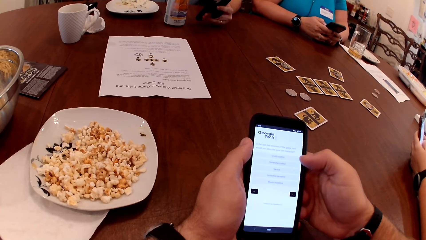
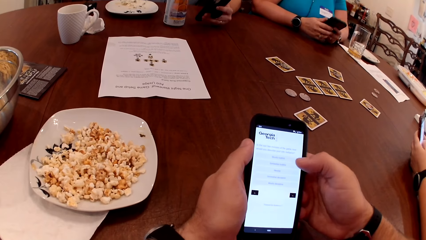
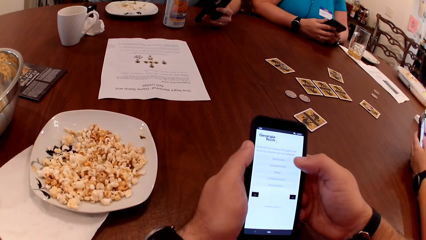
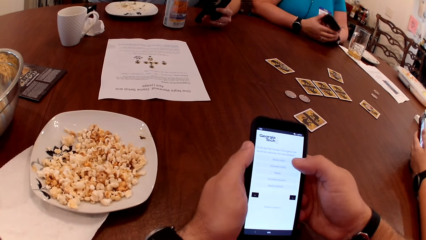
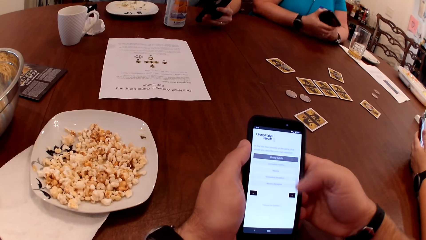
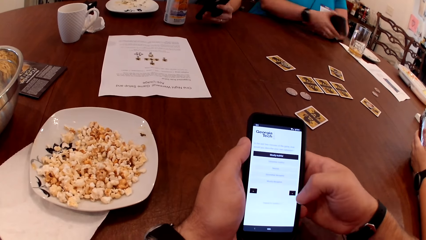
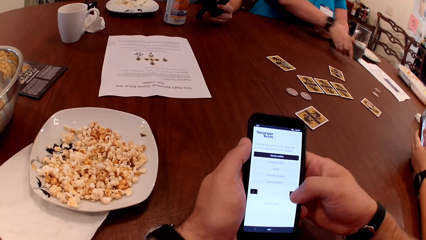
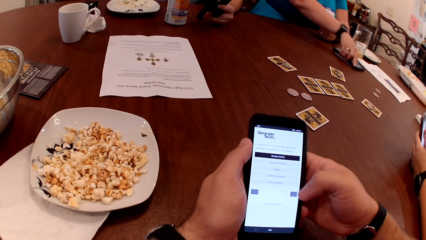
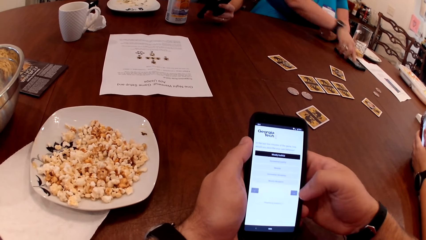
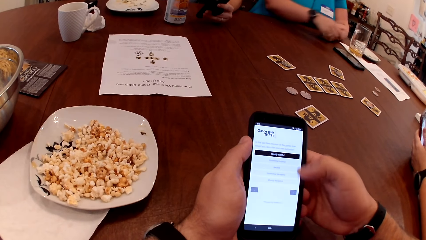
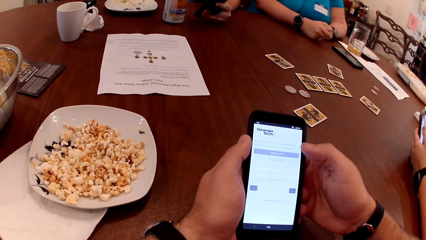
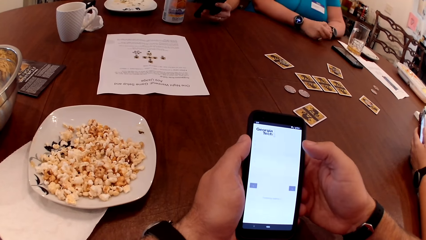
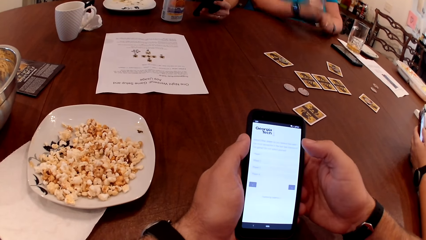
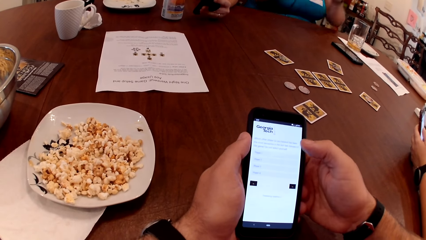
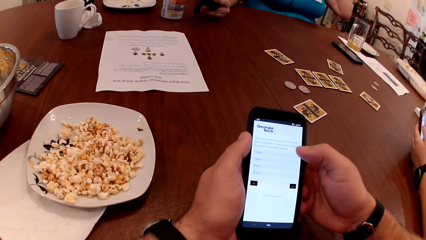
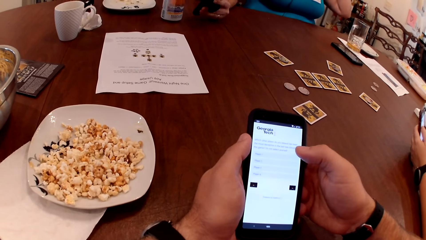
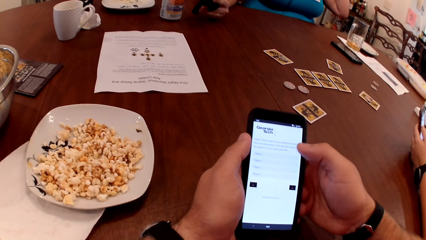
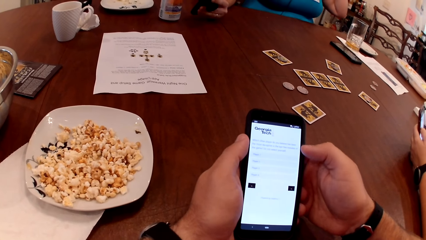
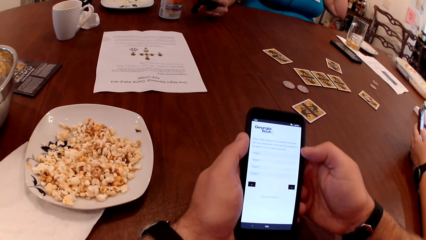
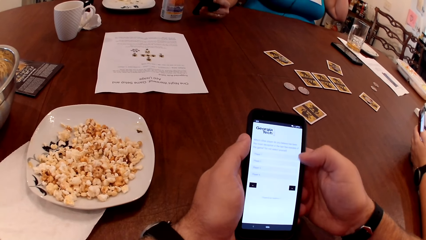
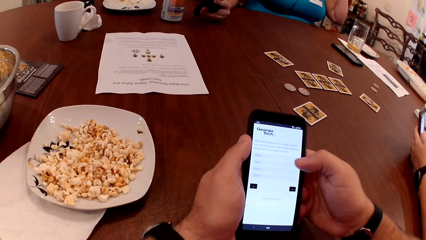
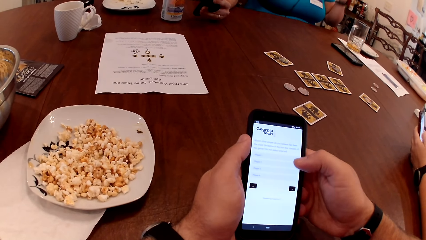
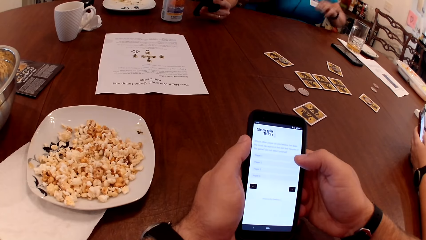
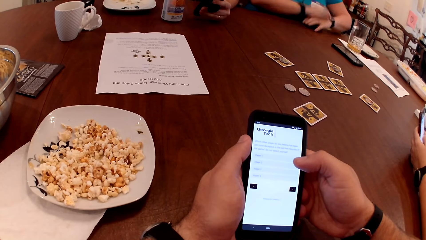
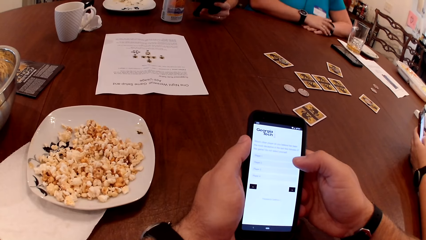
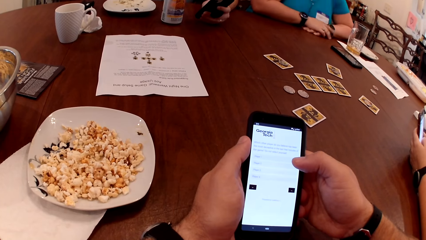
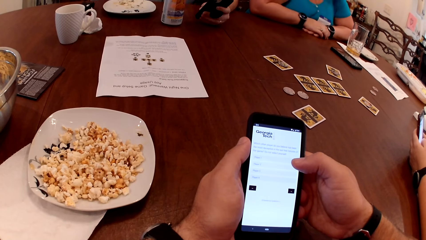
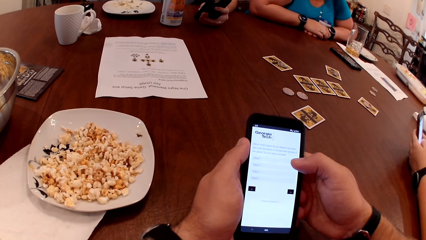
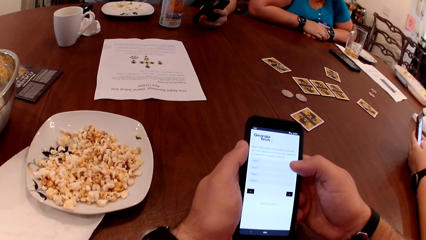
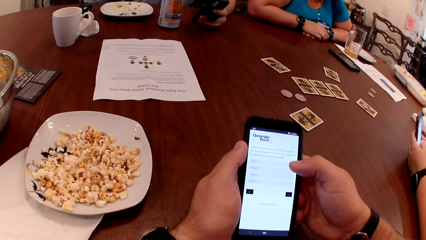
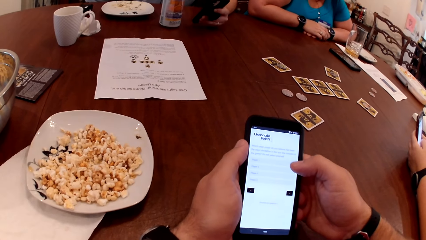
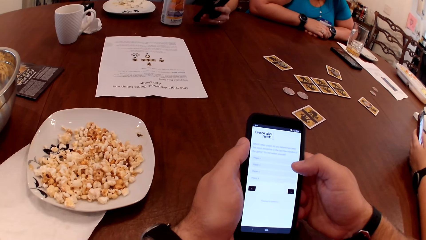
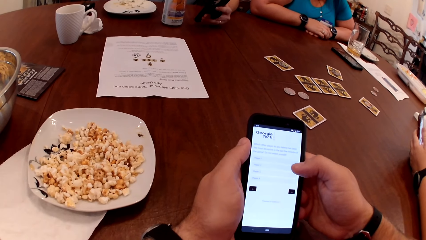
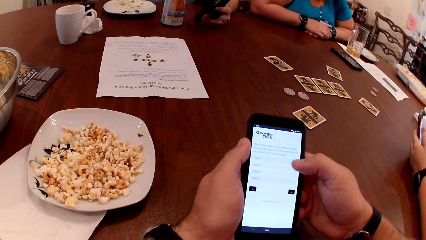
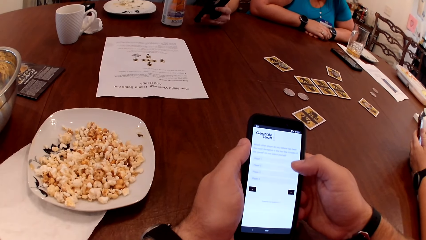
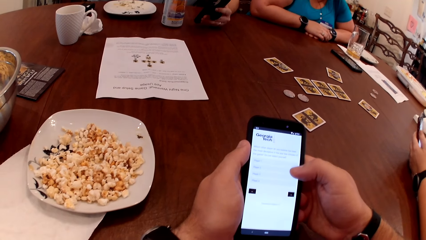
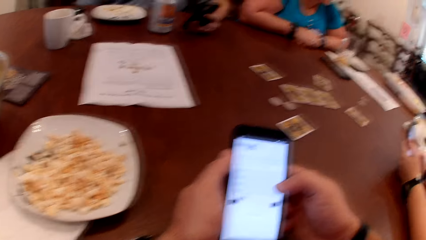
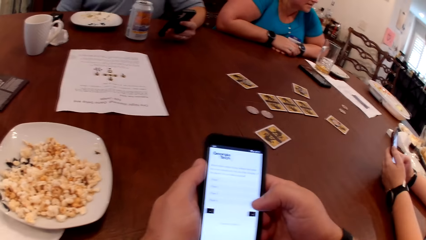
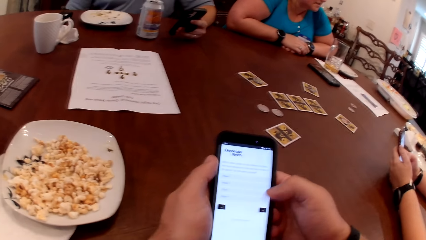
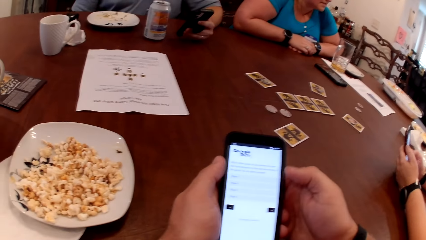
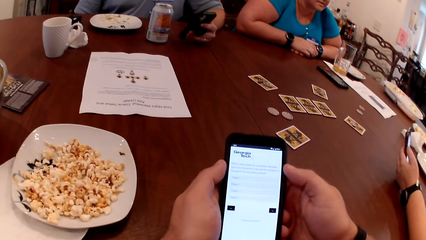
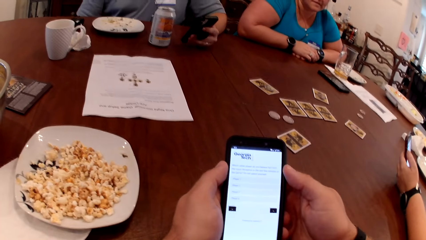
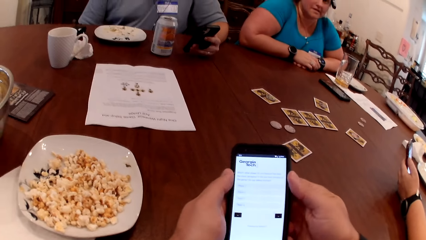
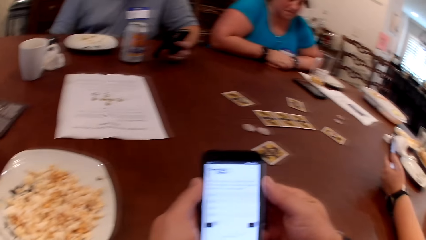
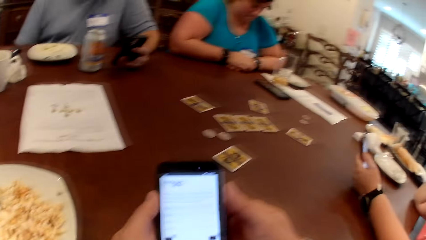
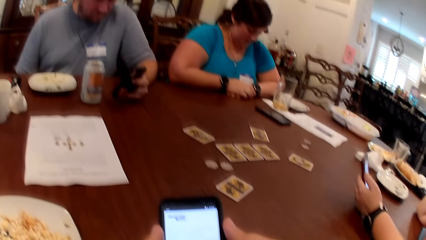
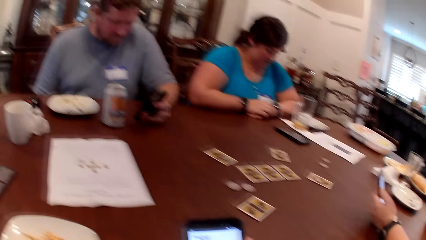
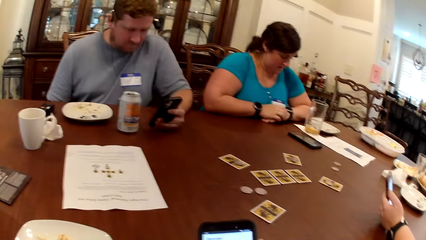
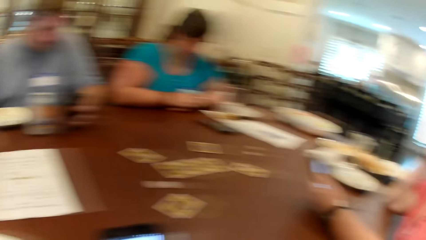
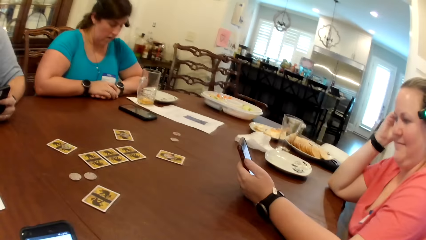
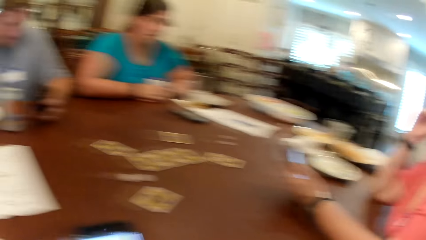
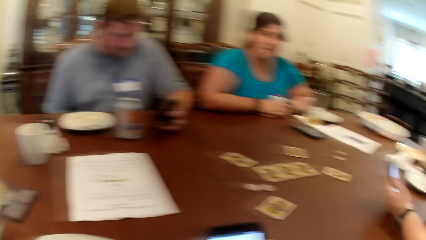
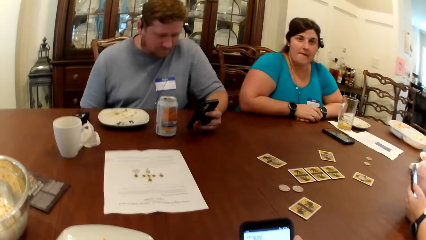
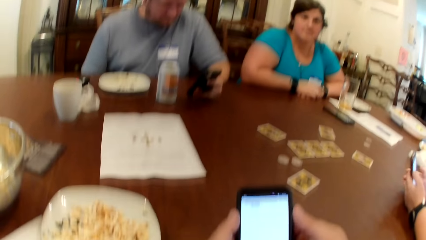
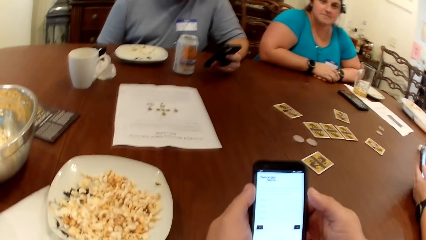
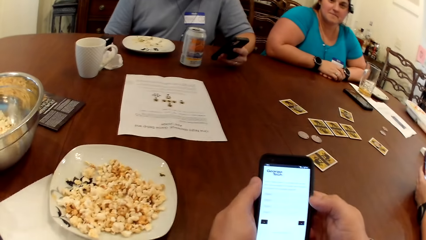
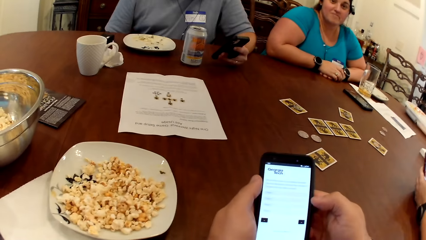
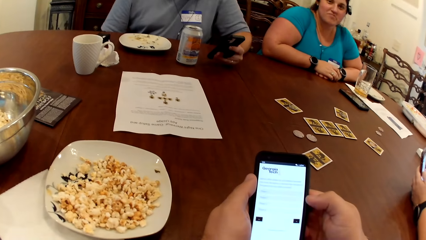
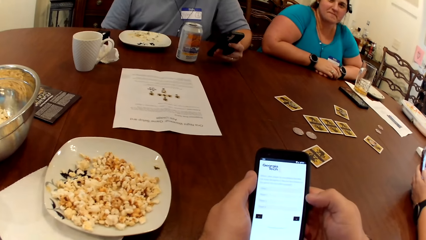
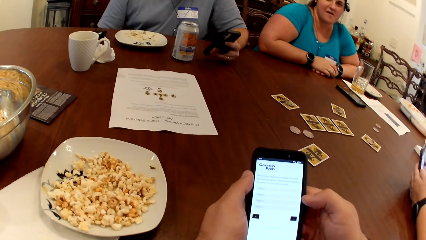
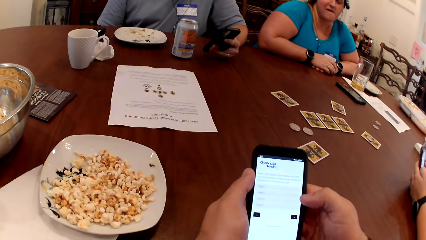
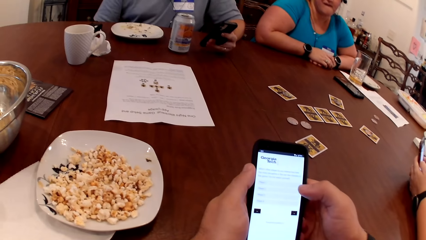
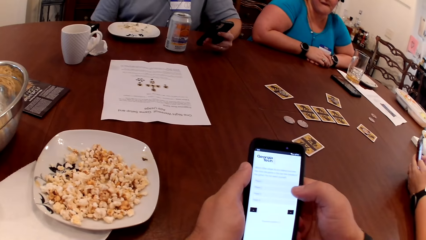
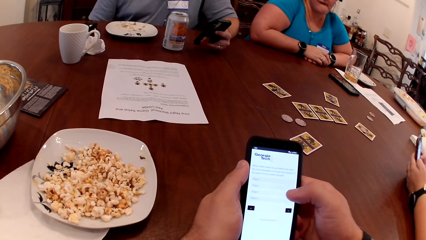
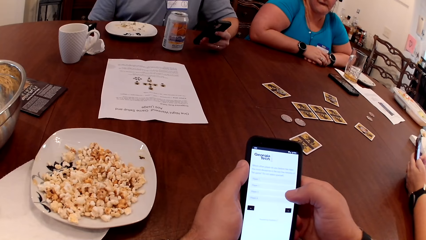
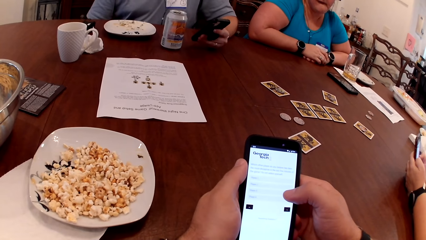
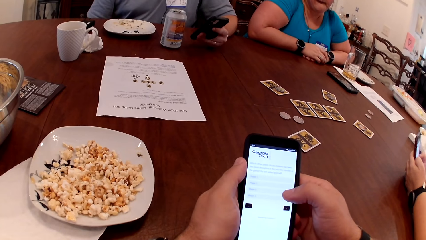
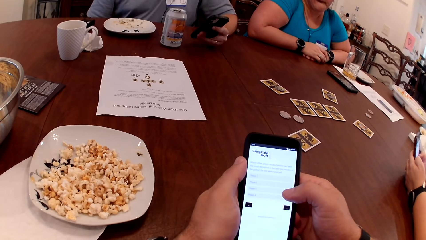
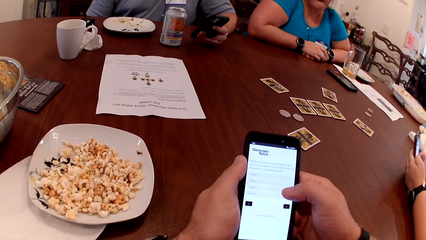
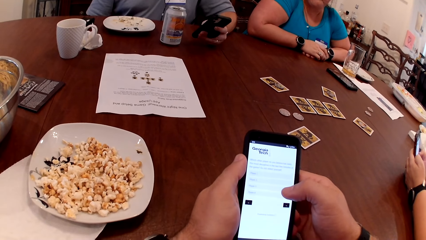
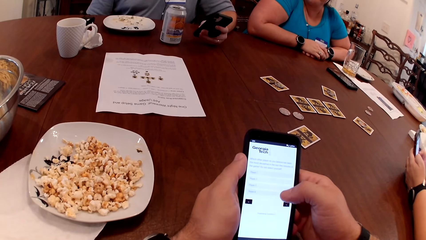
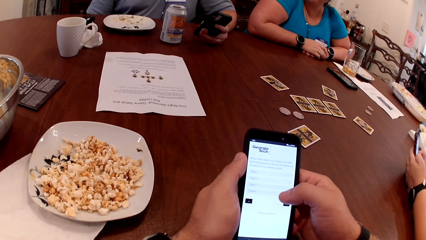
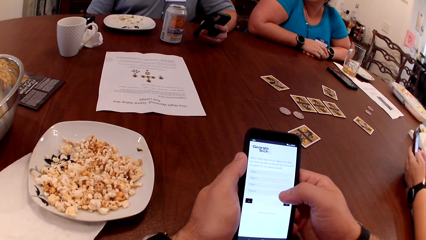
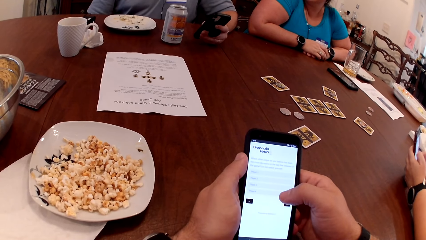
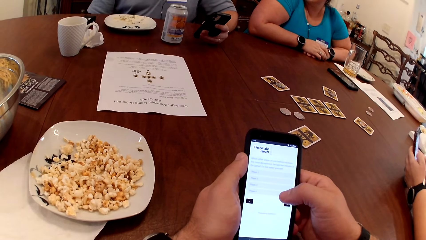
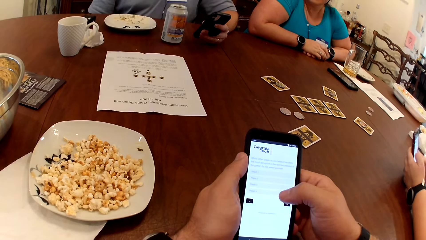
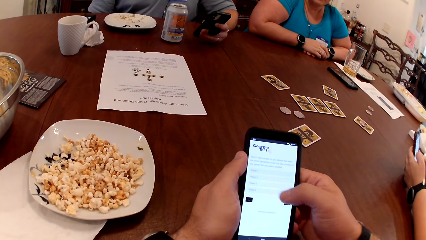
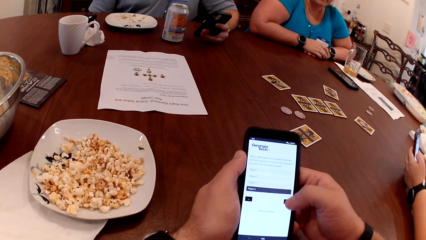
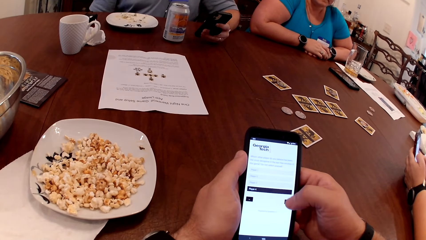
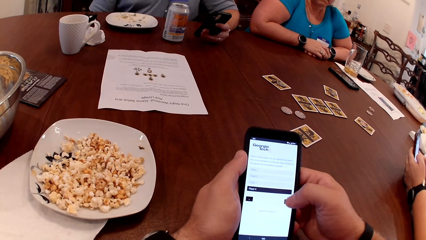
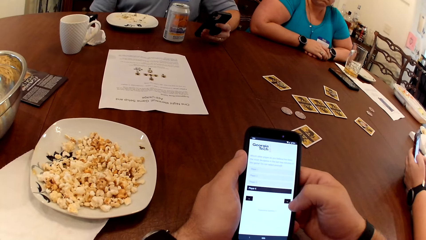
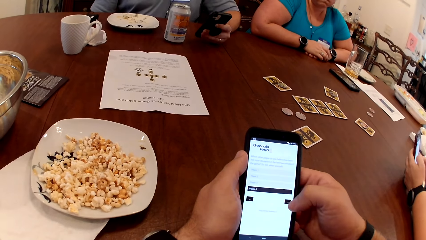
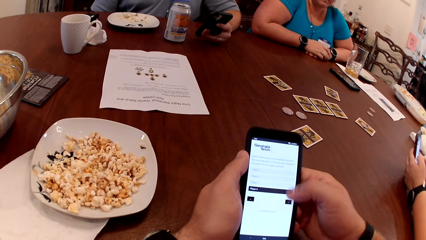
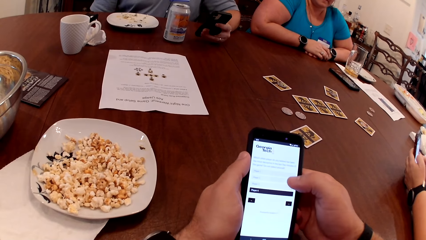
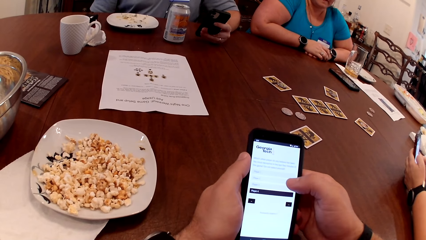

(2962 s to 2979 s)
The woman drops the phone on the table with her right hand. Another woman removes her left hand from the phone.
